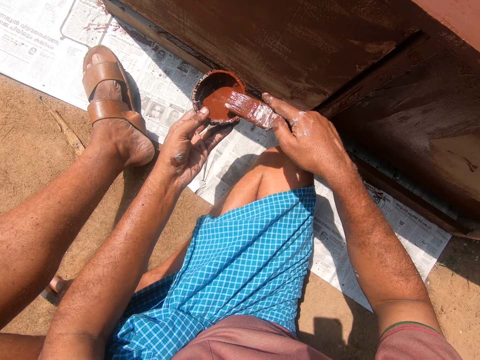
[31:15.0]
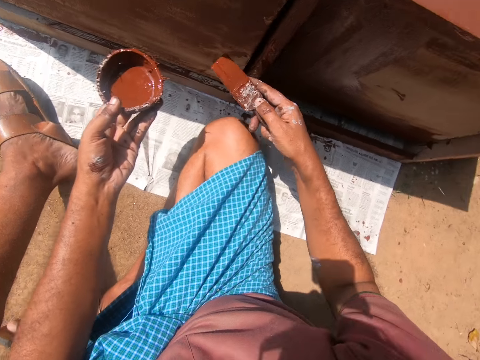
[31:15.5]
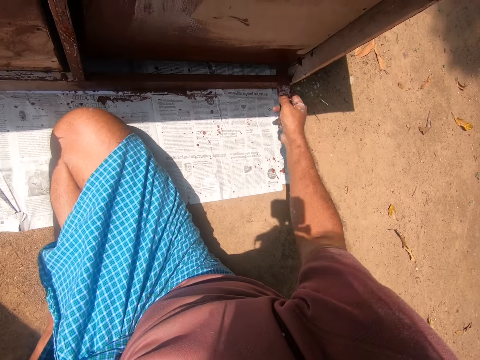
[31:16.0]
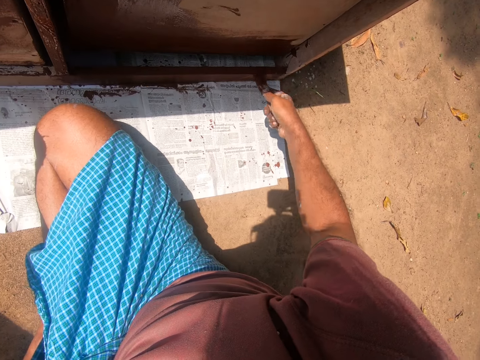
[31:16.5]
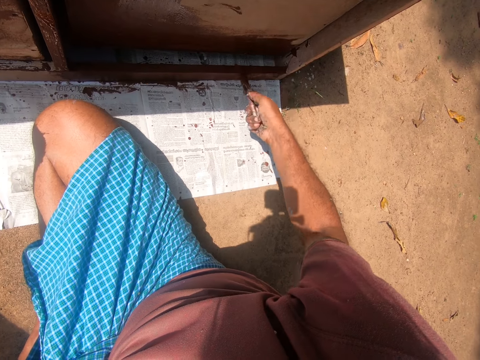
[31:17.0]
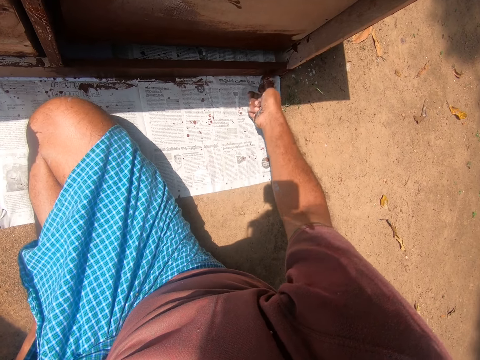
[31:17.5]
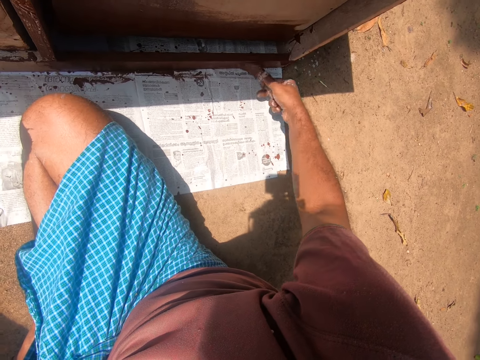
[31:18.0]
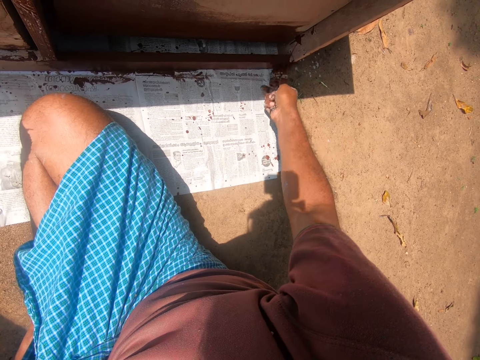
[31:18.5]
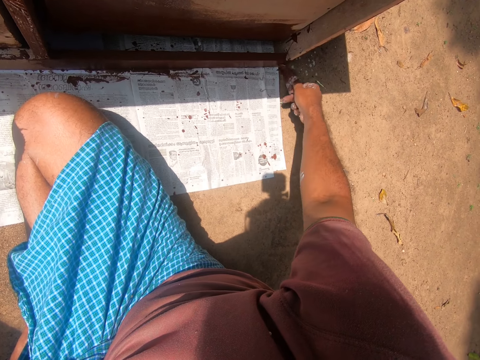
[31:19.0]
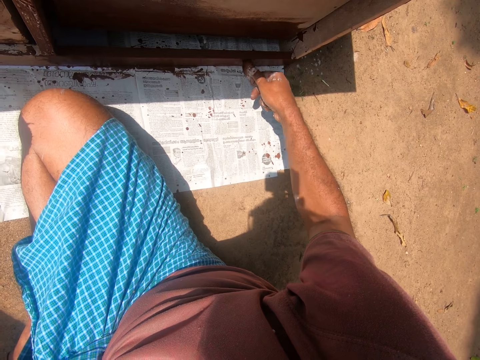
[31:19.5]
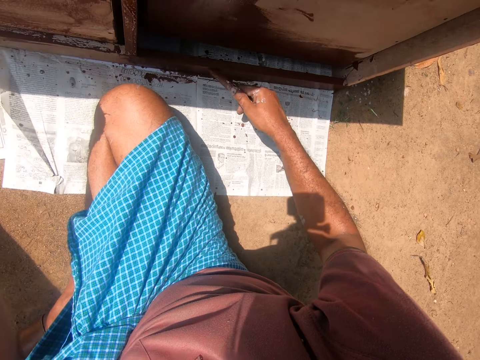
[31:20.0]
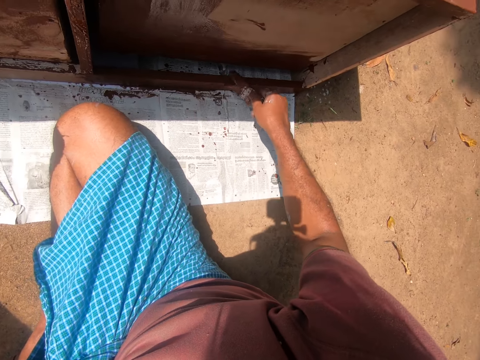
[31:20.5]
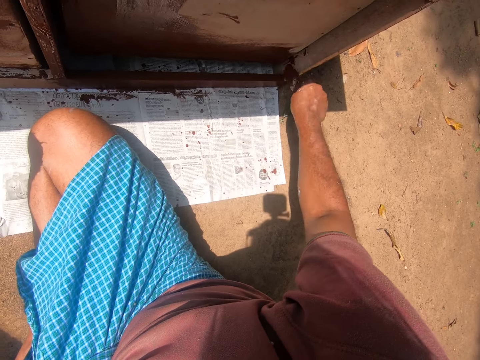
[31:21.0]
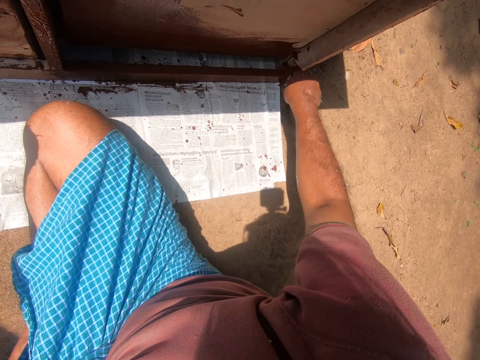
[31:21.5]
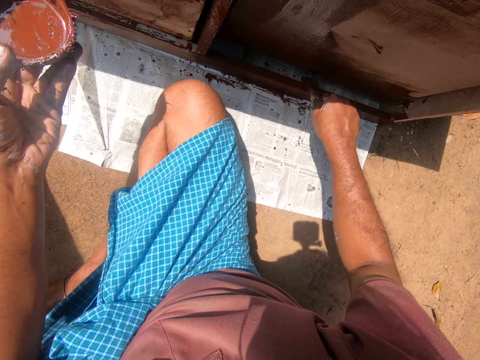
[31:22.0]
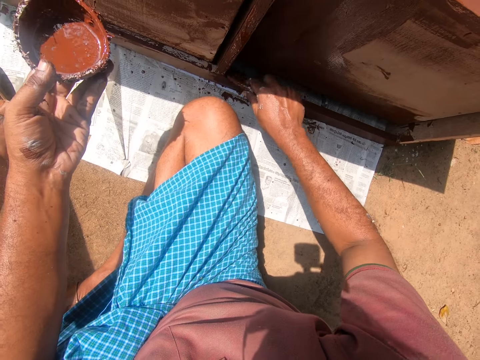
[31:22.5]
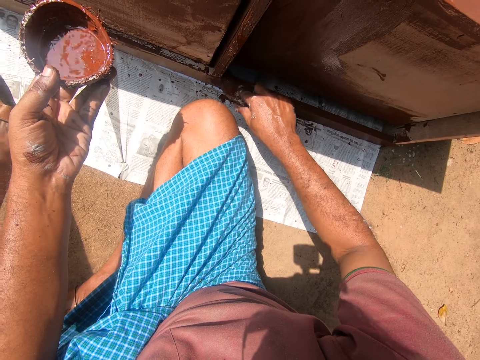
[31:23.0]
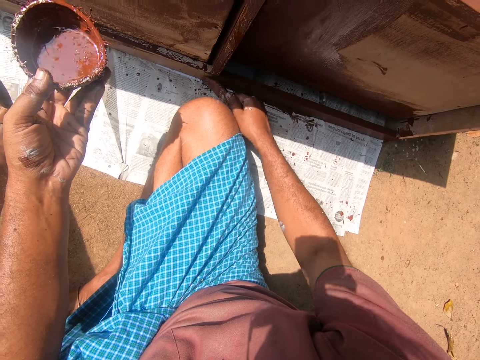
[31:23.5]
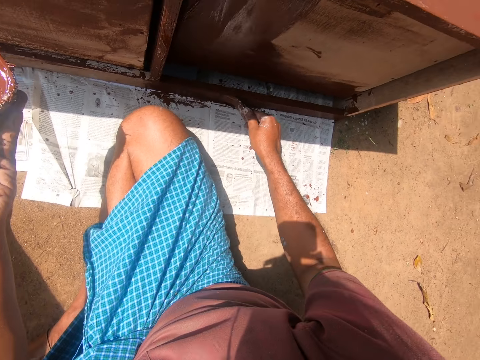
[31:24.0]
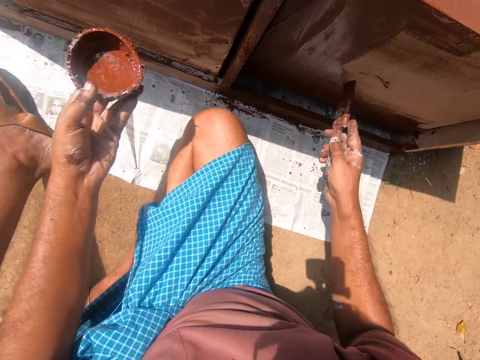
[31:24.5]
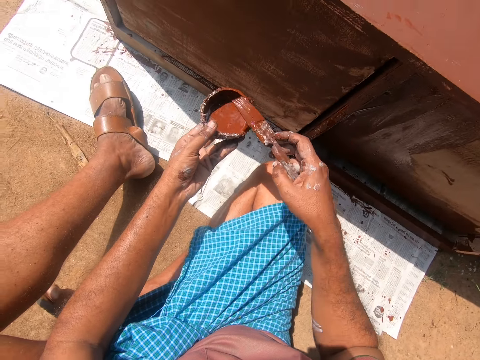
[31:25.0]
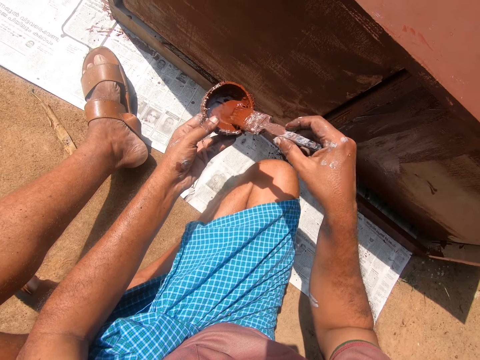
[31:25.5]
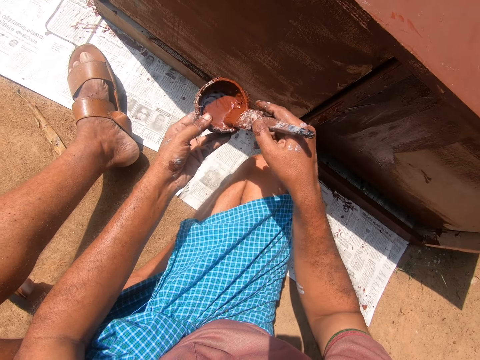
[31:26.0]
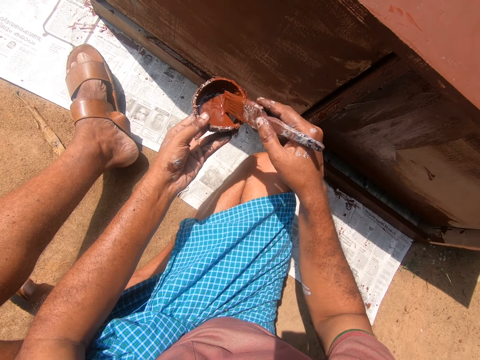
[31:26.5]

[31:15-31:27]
The camera wearer paints the cabinet with the paintbrush in his right hand. He paints the cabinet using the brush repeatedly. He gets some paint with the paintbrush in his right hand from the paint container in his left hand.

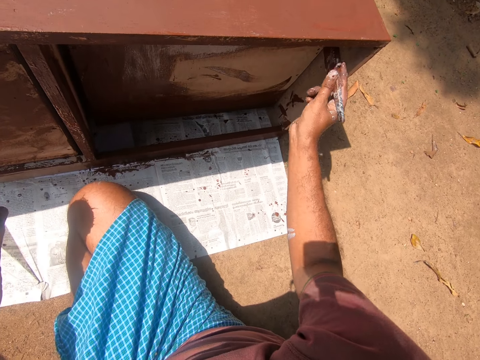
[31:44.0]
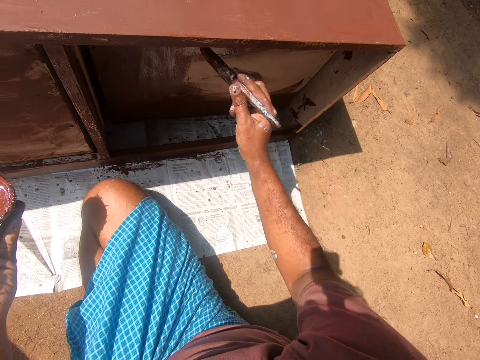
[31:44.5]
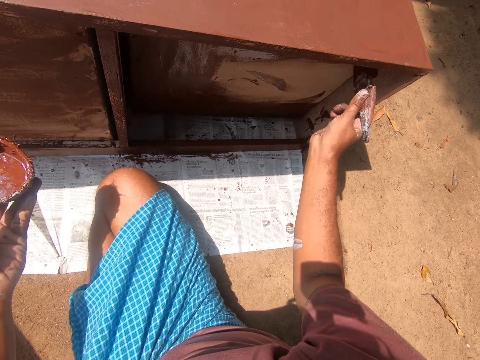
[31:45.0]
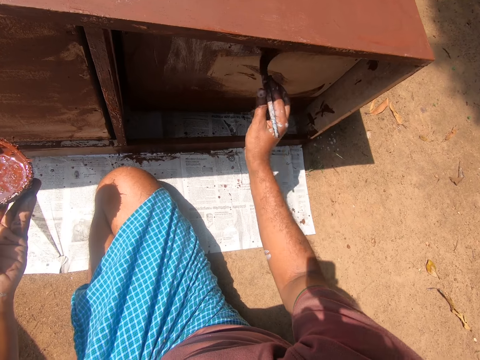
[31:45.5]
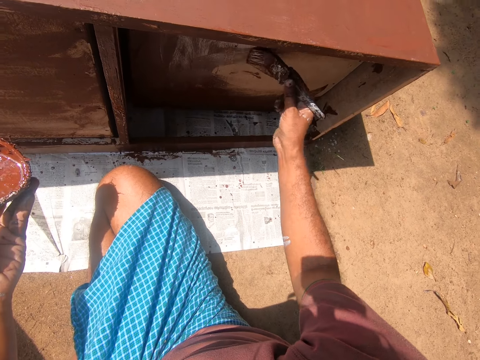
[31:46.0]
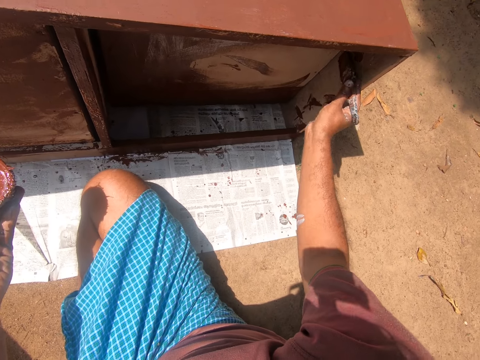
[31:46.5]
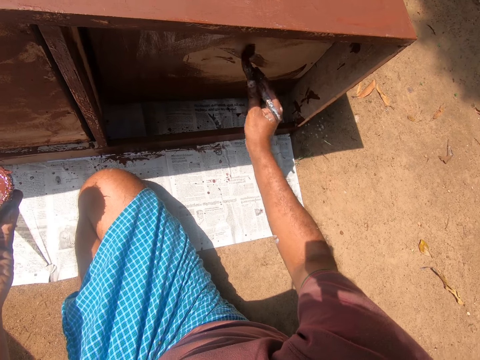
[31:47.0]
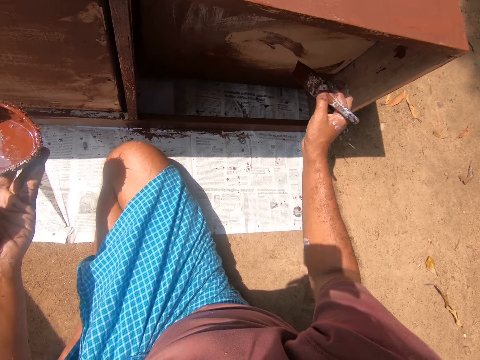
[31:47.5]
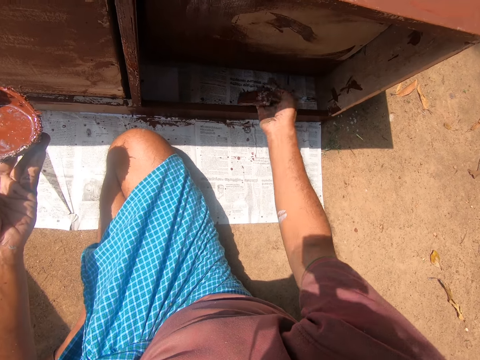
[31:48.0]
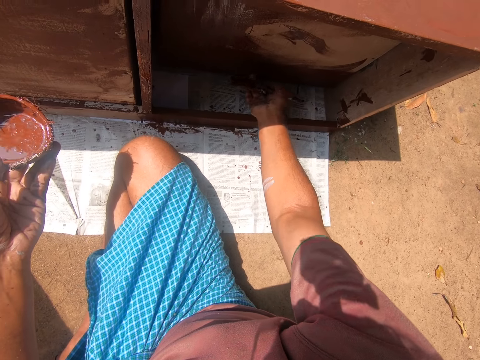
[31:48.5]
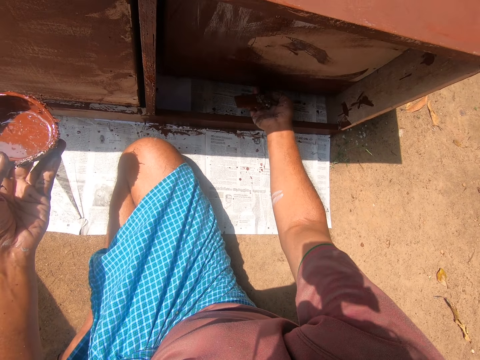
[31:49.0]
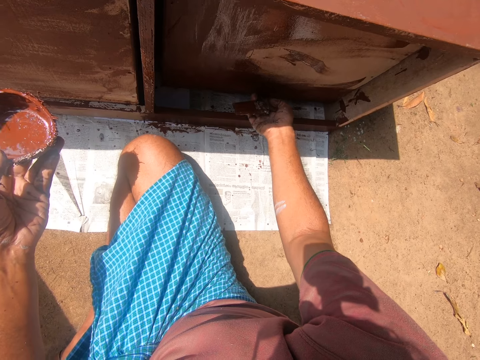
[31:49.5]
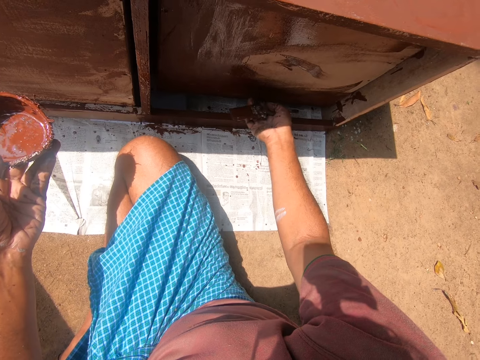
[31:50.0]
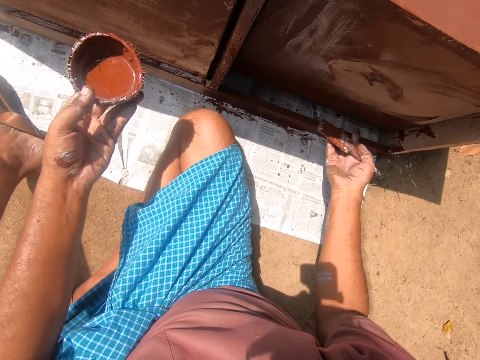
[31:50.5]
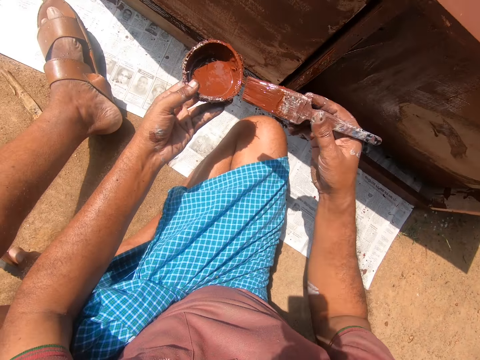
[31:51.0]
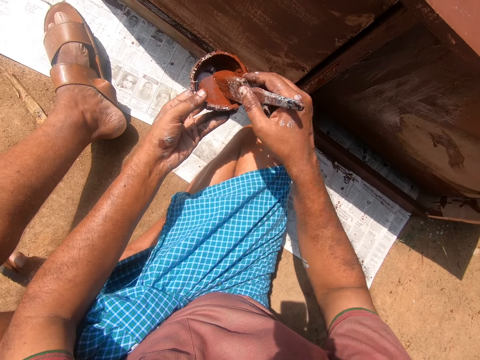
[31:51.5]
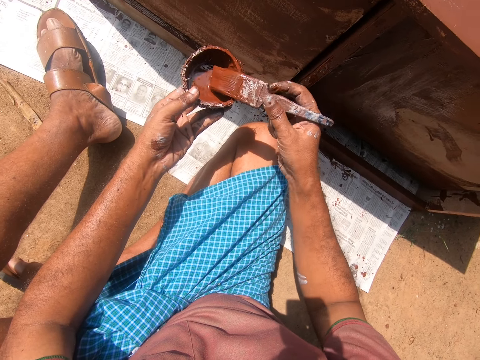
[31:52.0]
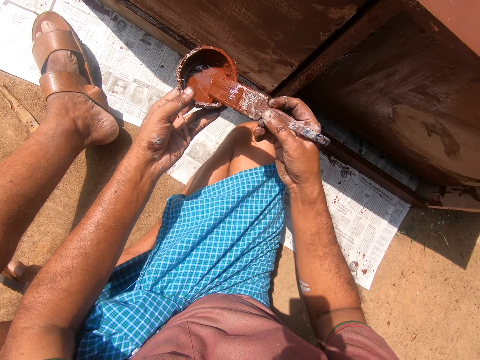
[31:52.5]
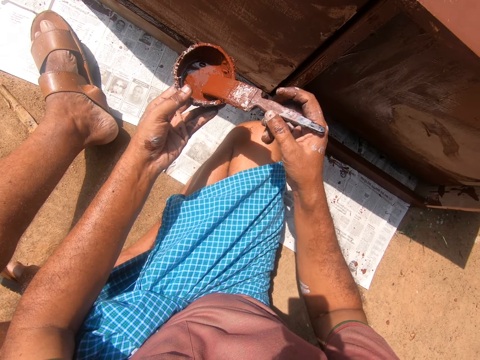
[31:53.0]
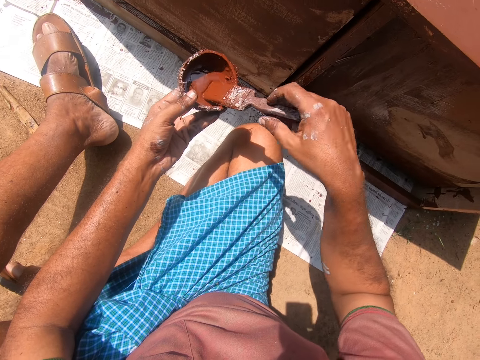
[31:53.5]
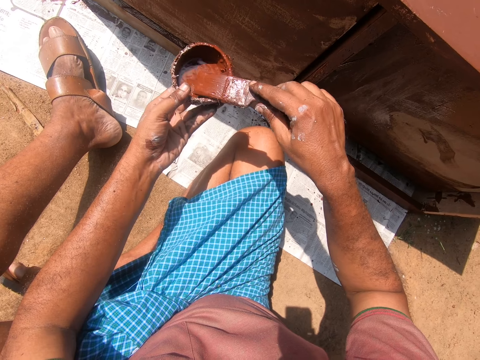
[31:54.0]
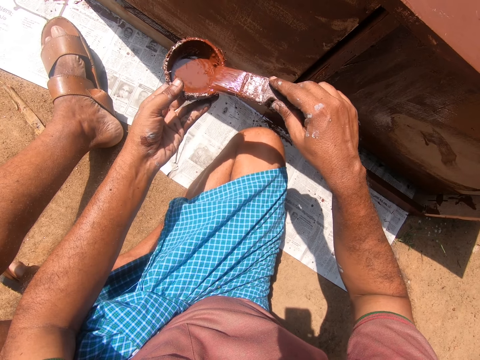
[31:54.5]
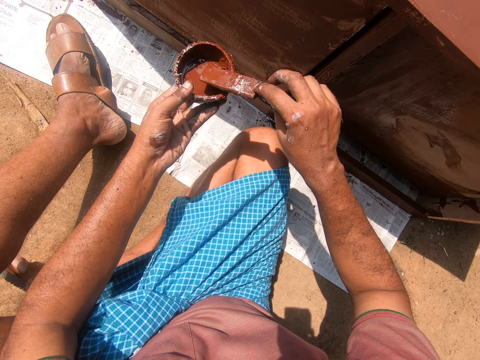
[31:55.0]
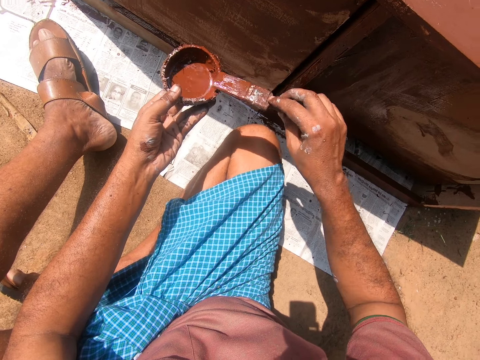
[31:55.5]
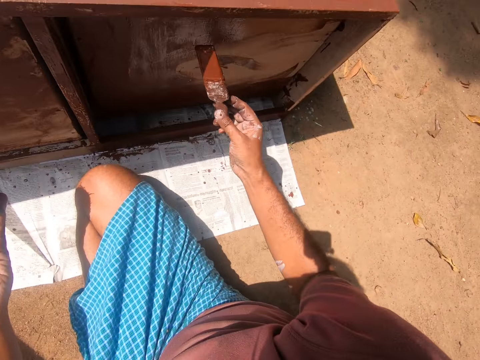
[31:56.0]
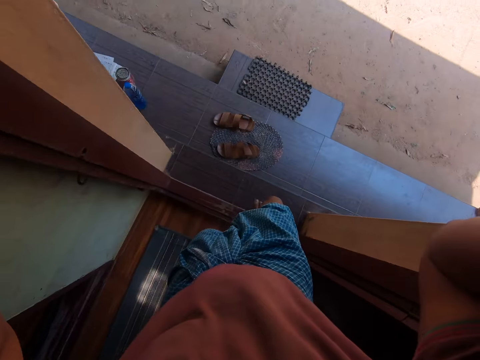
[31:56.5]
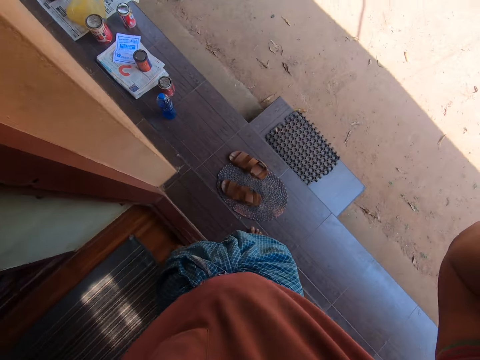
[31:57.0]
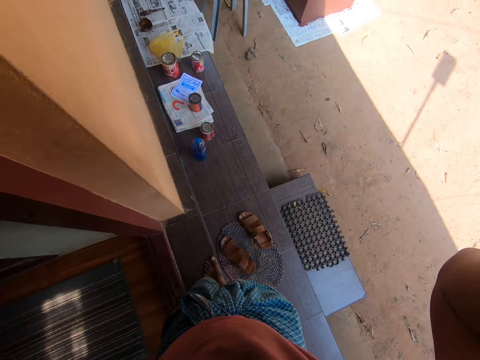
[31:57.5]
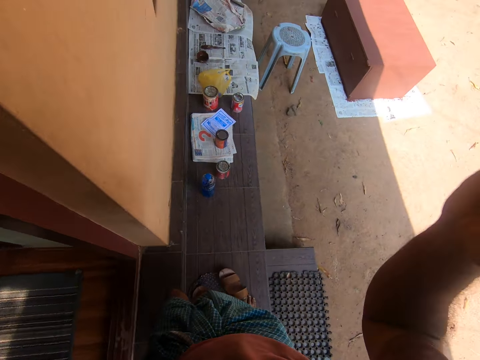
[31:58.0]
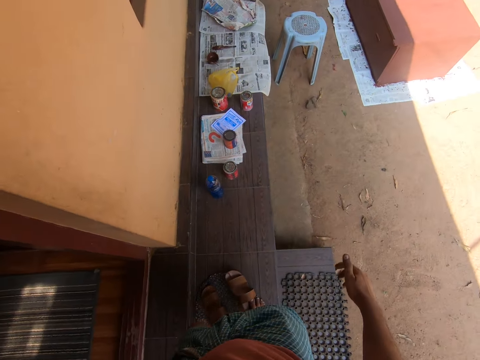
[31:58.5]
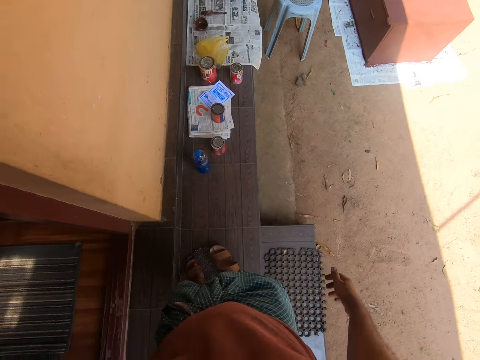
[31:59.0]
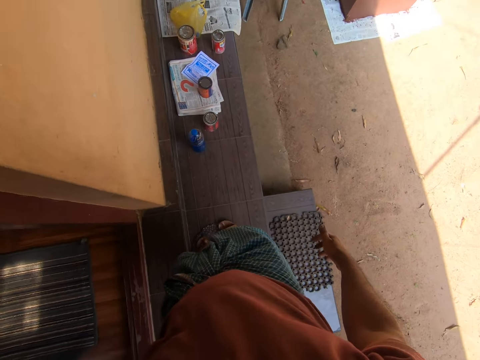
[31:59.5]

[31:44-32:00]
The camera wearer paints a cabinet using a brush. He adjusts the cabinet drawer with his right hand. He gets some paint with the paintbrush in his right hand from the paint container in his left hand. He paints the cabinet with the paintbrush in his right hand. He walks in the room. He walks out of a building.
